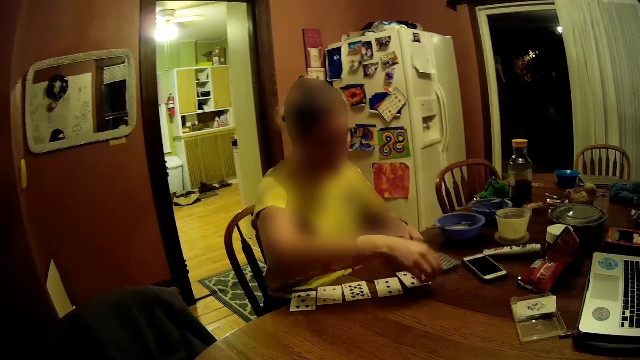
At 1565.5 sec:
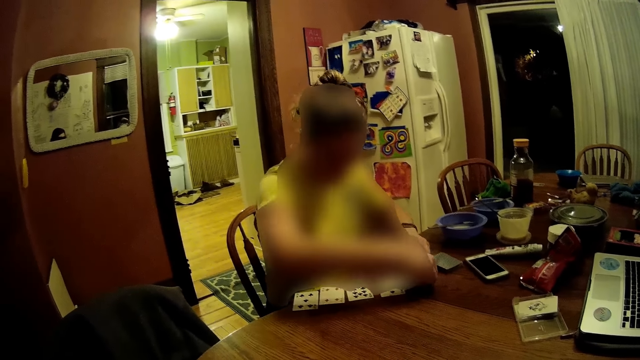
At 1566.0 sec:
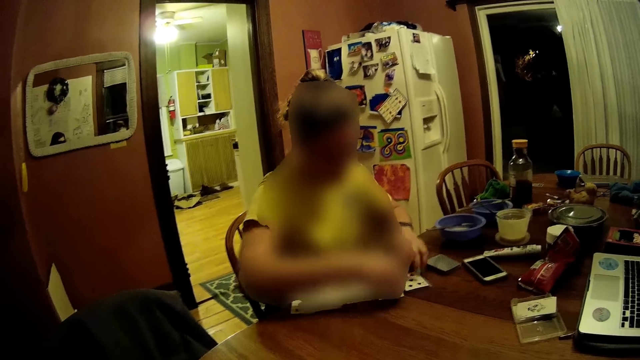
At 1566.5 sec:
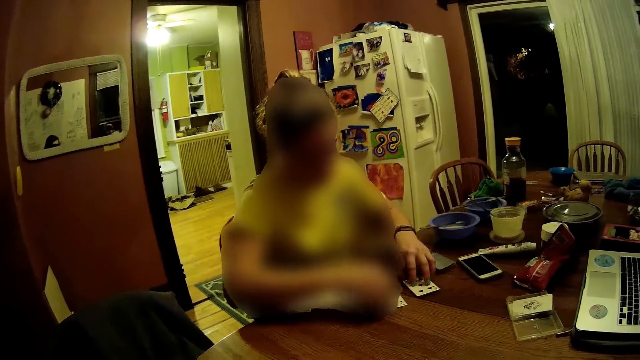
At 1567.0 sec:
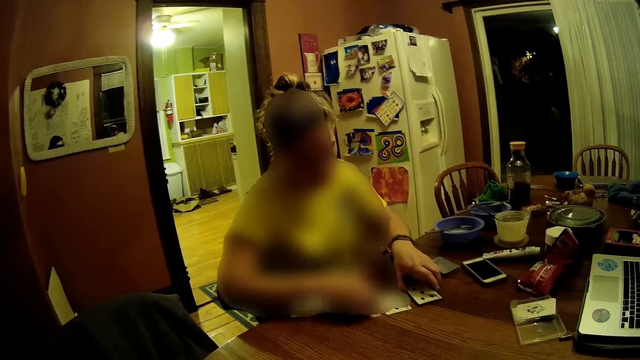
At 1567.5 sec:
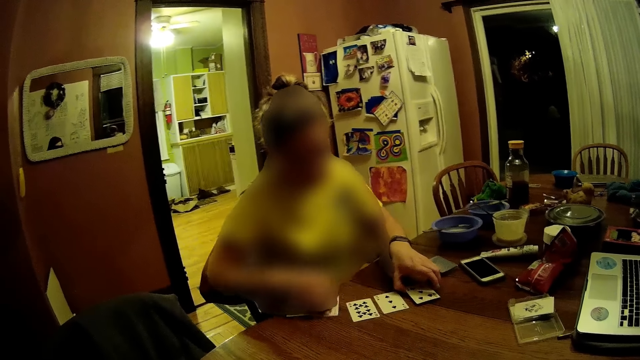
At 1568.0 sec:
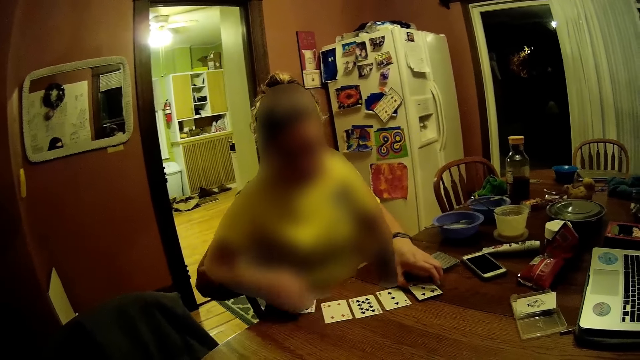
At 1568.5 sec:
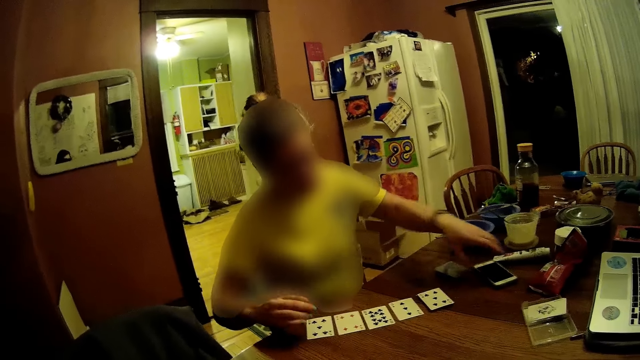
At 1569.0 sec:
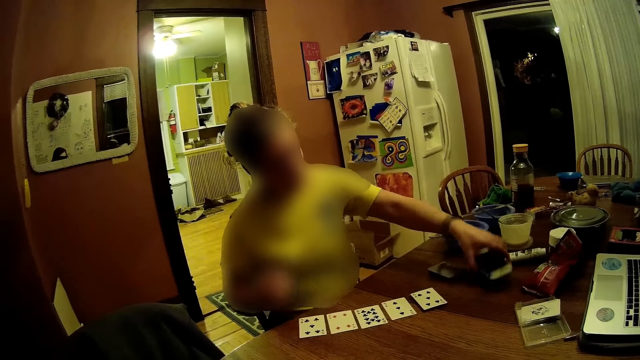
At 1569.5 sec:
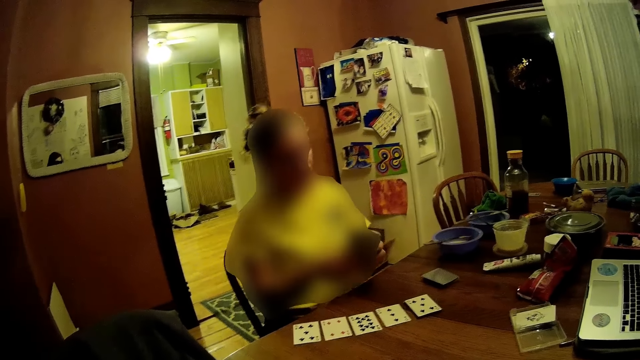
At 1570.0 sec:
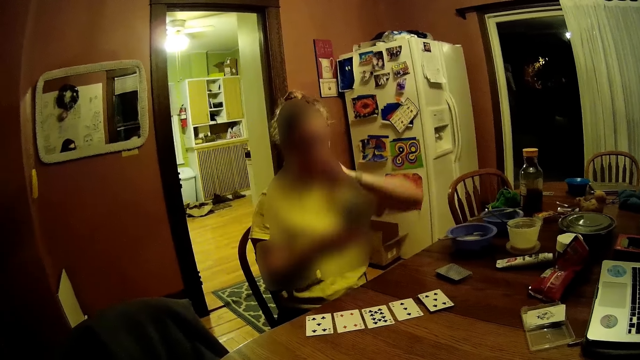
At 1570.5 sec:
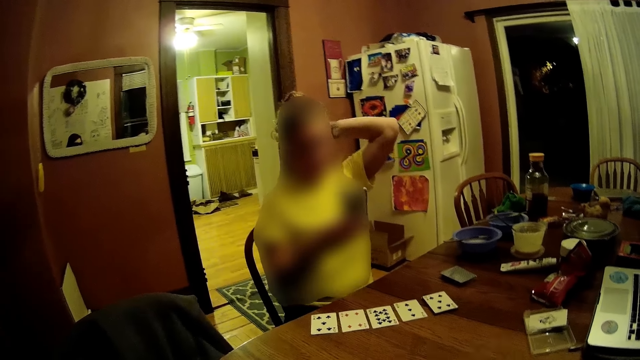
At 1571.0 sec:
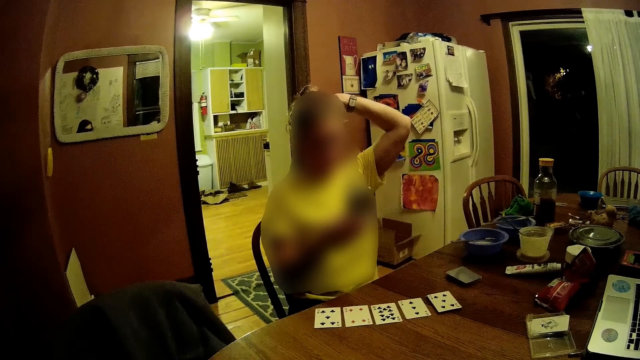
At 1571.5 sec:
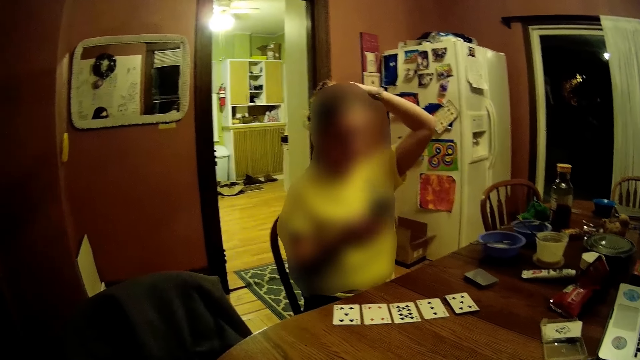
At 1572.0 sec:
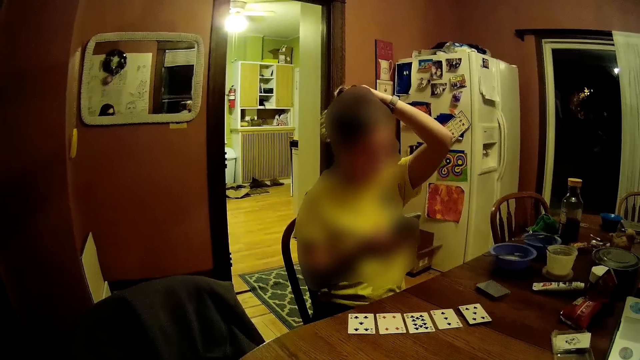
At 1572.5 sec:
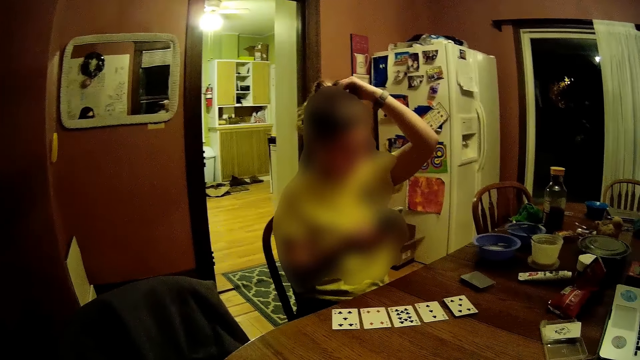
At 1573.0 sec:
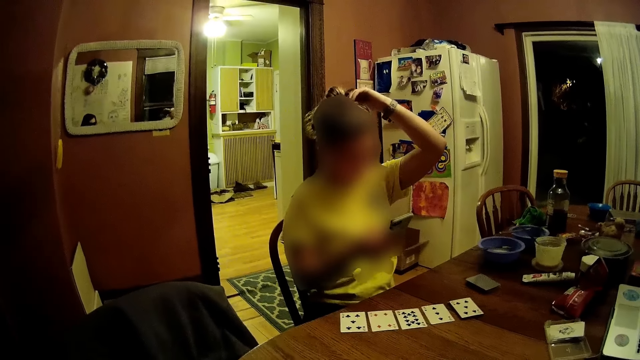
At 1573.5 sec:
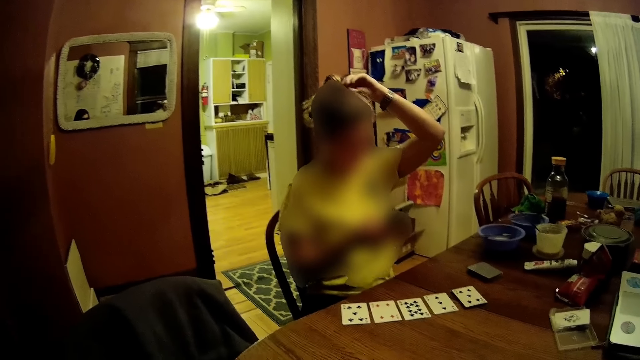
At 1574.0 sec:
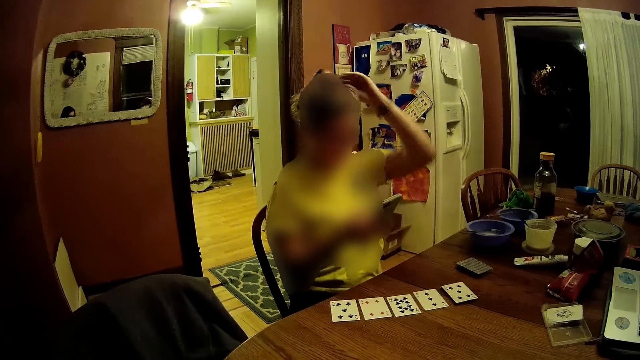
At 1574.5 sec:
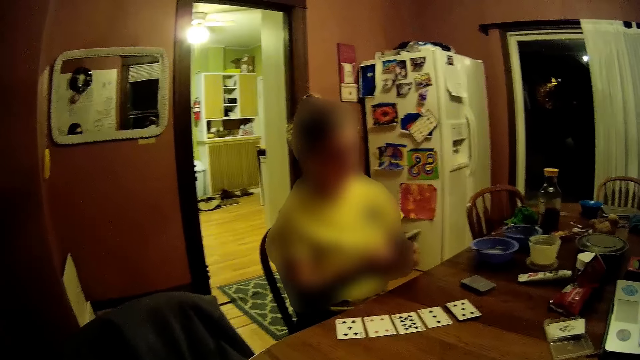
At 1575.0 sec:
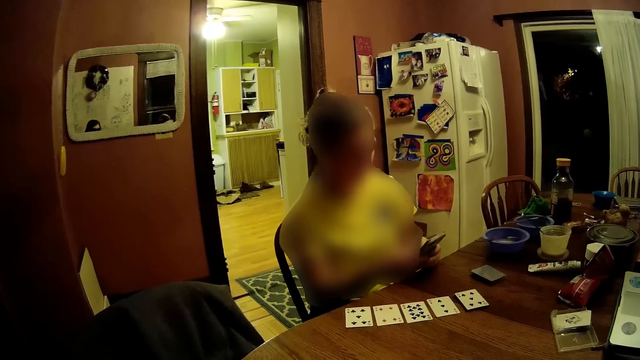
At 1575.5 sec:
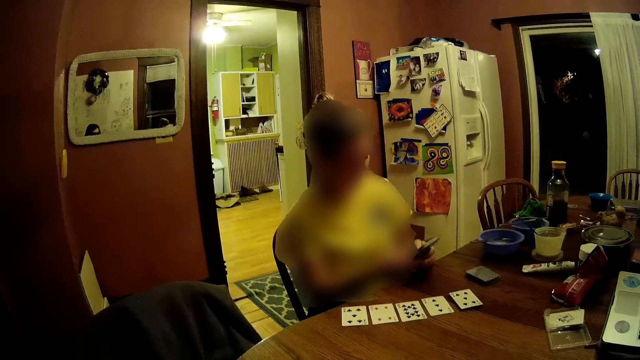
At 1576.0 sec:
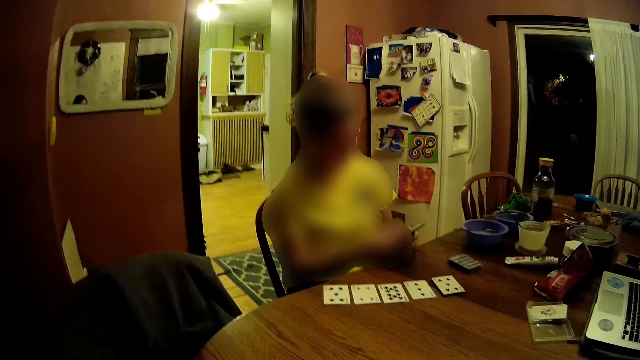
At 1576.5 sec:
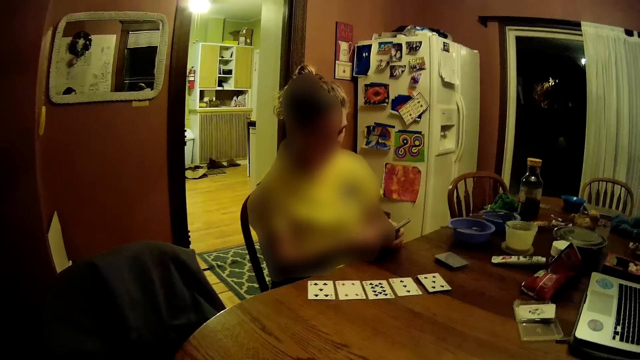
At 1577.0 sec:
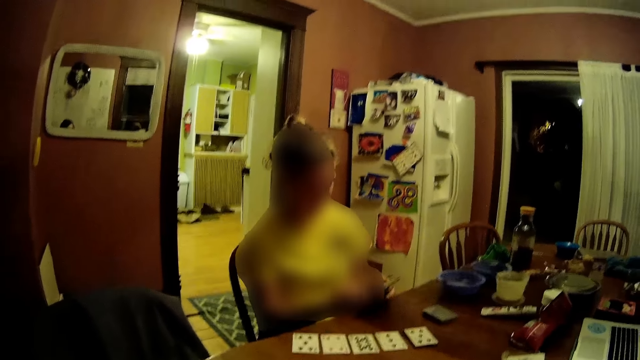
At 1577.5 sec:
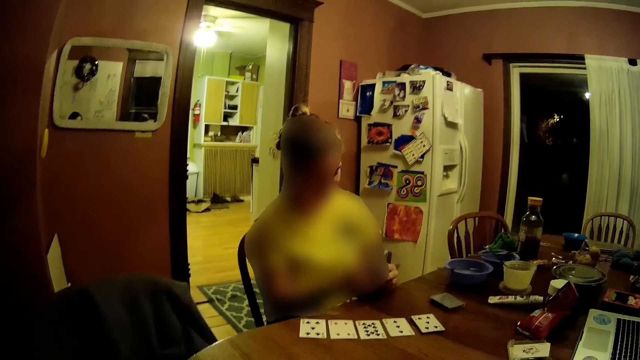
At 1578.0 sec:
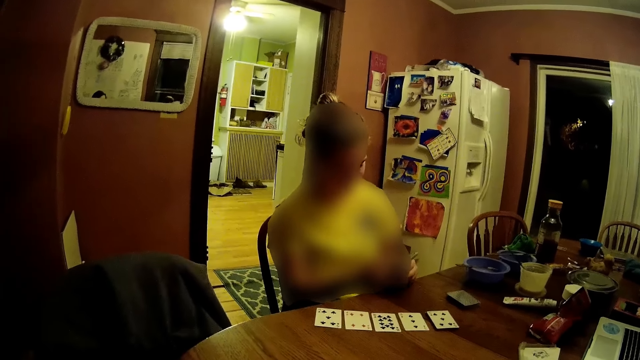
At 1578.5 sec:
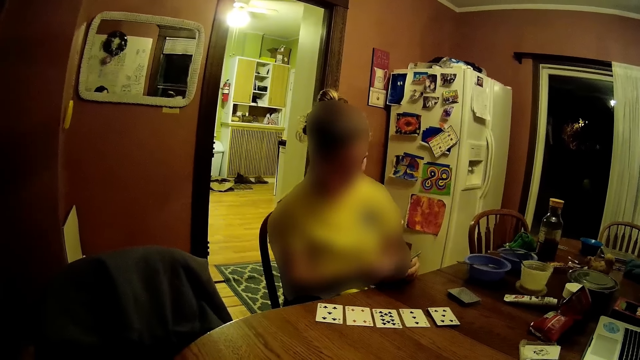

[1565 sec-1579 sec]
A woman arranges some cards on the table with her hands. The woman adjusts the cards on the table with her hands. The woman picks up her phone on the table with her left hand. The woman passes the phone to her right hand. The woman touches her neck and head with her left hand. The woman removes her left hand from her head. The woman operates the phone with her hands.

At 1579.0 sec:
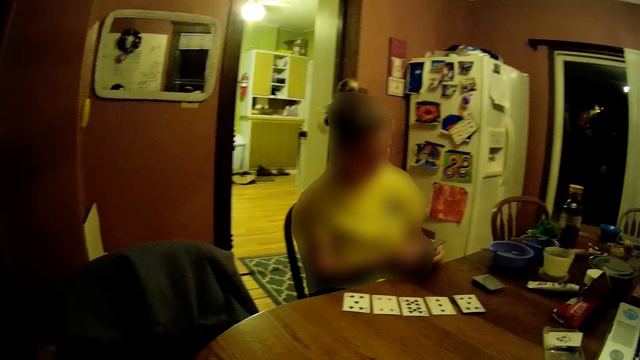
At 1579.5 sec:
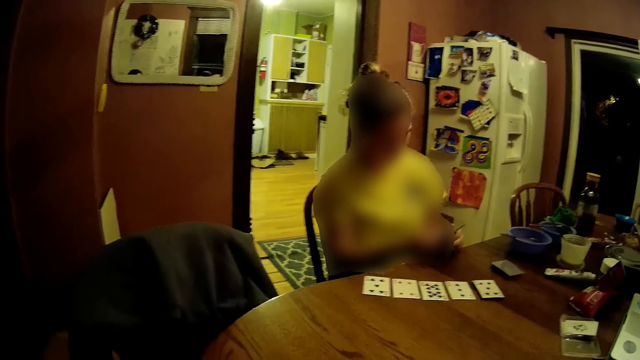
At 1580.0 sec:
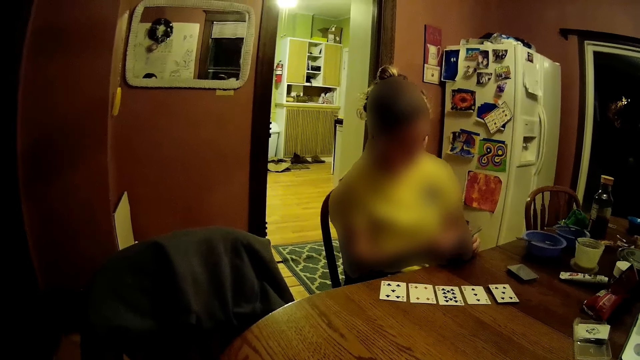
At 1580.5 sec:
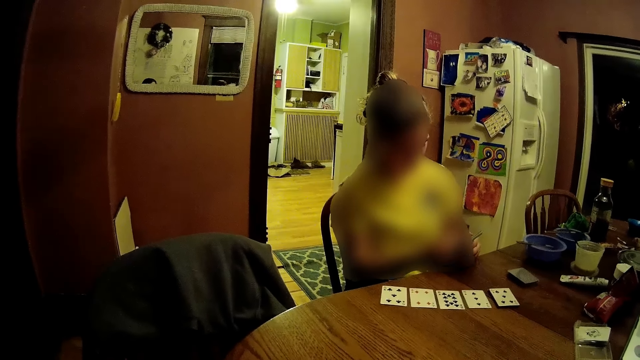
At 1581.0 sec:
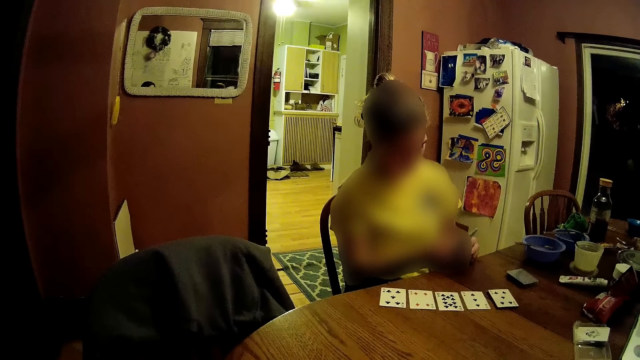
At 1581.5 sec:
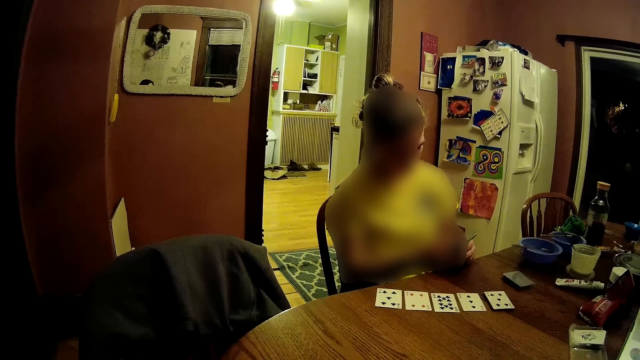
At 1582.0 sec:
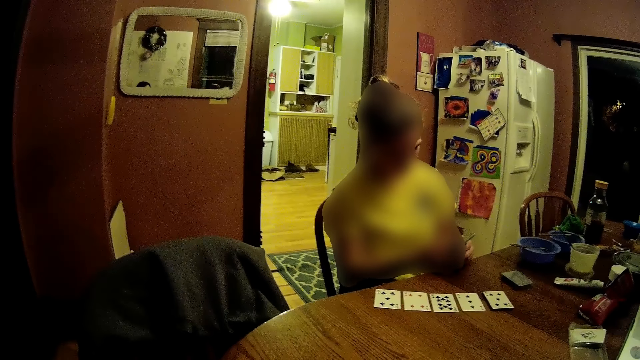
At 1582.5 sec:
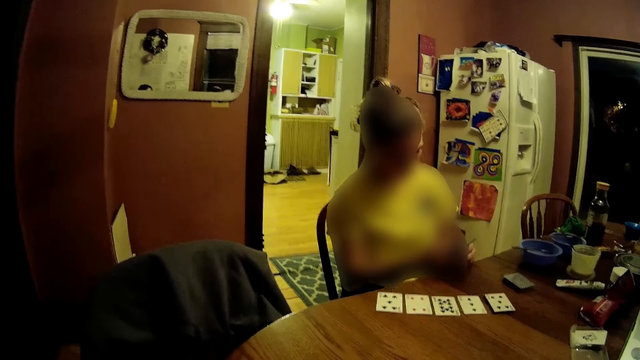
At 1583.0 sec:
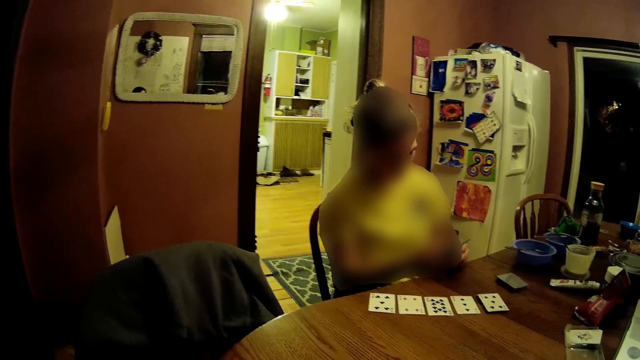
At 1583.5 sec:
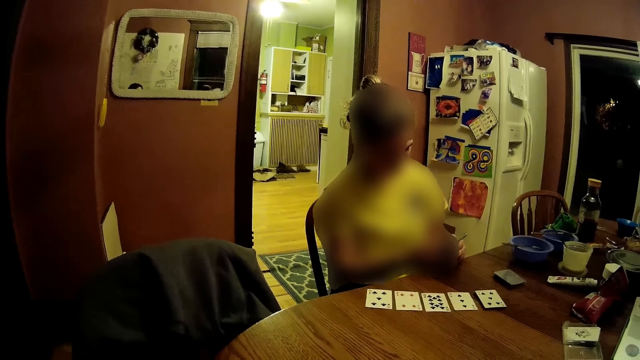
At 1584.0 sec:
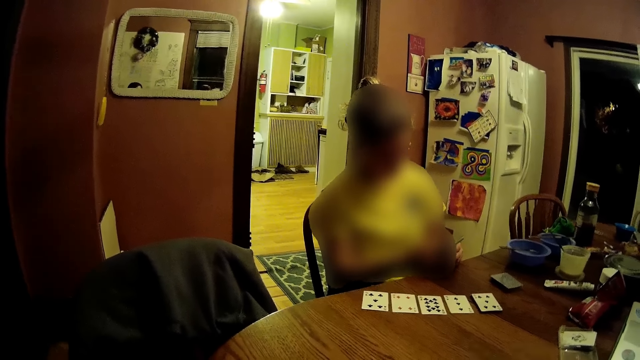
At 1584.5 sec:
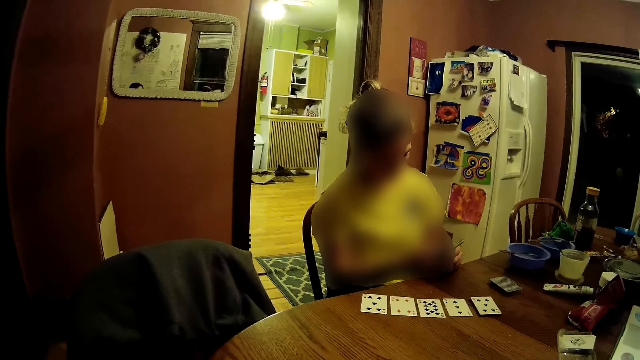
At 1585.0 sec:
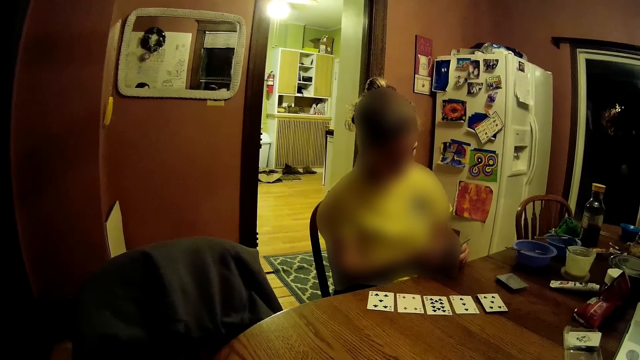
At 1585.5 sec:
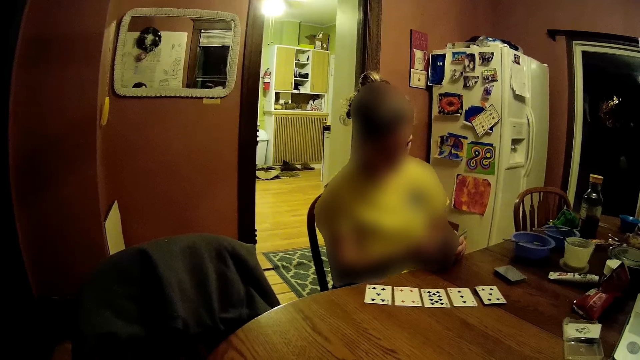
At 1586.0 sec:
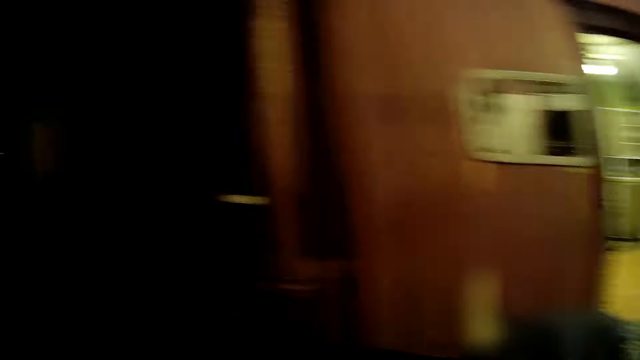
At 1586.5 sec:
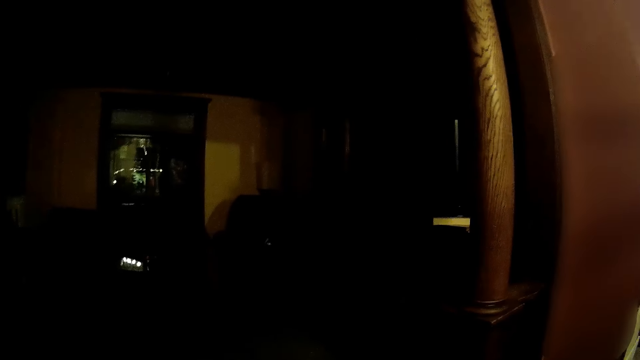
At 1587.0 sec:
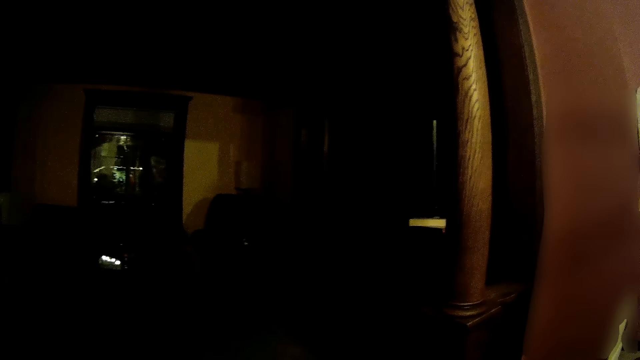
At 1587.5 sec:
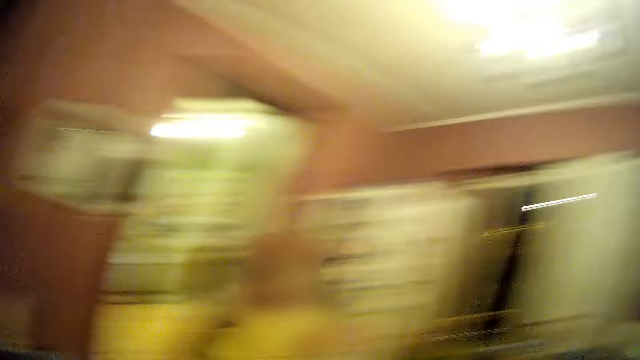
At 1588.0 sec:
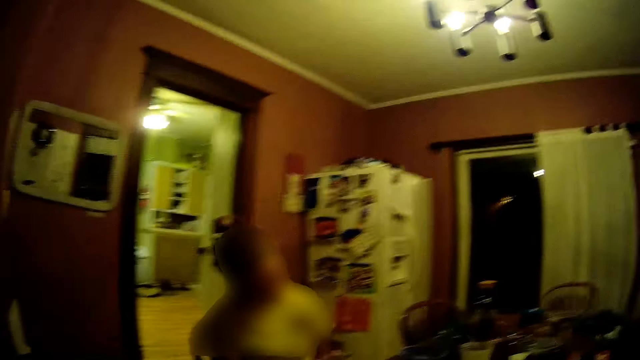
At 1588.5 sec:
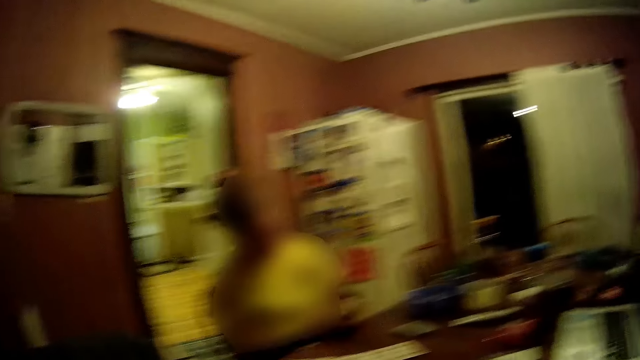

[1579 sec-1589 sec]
The camera wearer looks around.
